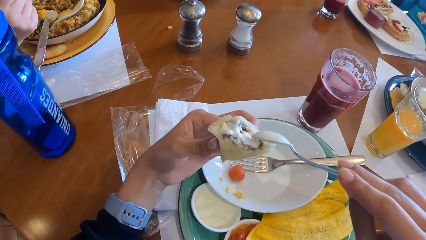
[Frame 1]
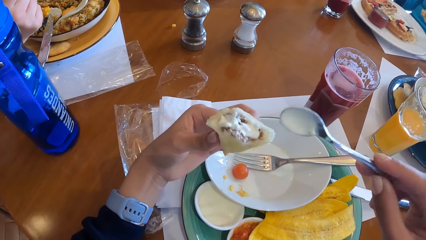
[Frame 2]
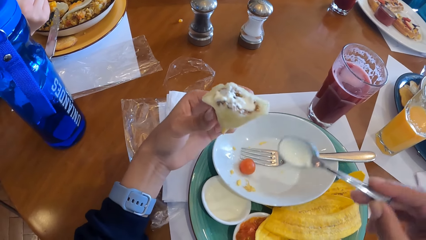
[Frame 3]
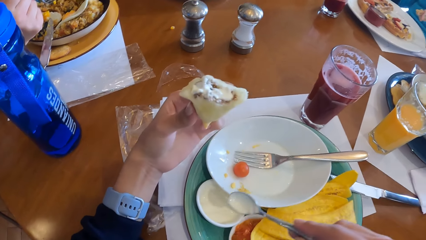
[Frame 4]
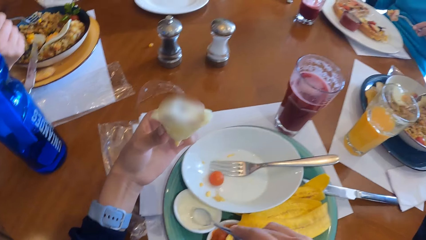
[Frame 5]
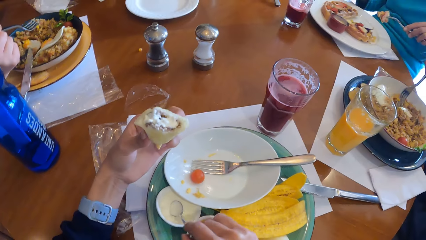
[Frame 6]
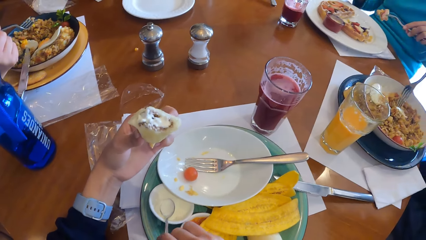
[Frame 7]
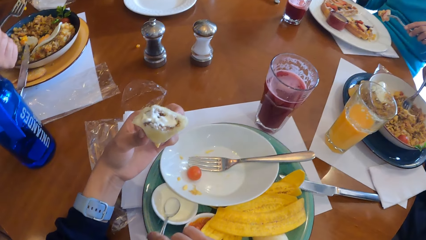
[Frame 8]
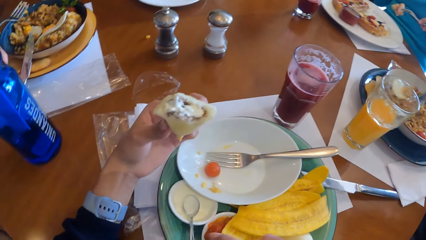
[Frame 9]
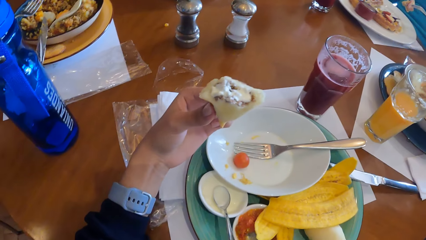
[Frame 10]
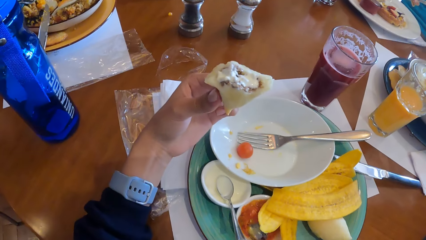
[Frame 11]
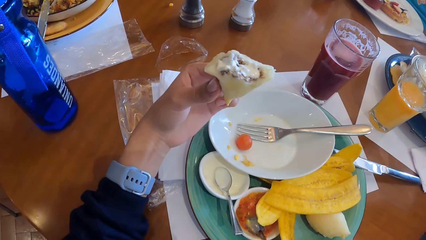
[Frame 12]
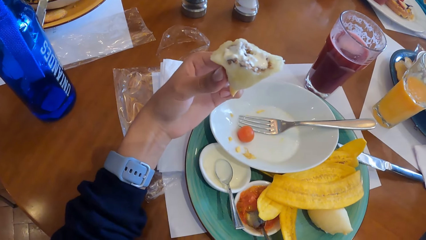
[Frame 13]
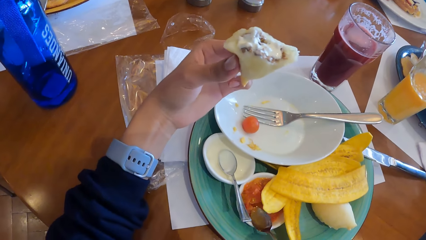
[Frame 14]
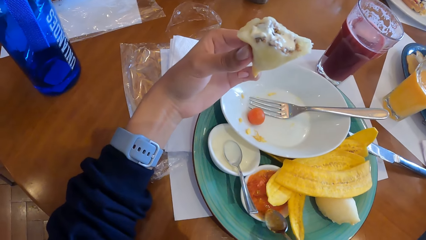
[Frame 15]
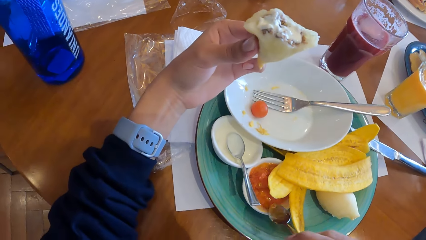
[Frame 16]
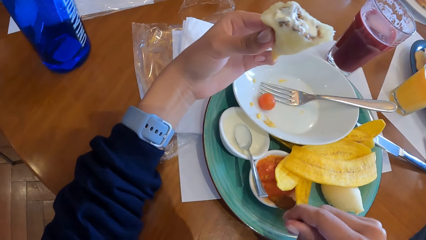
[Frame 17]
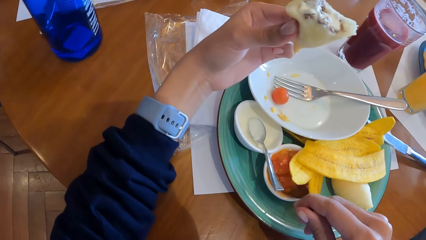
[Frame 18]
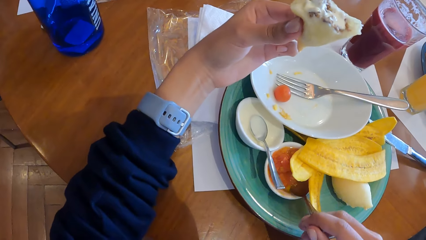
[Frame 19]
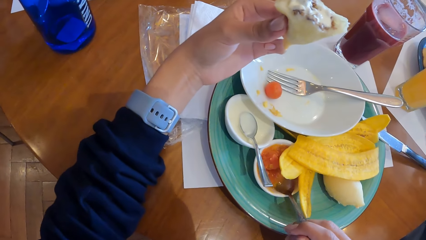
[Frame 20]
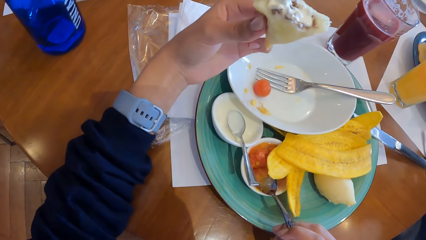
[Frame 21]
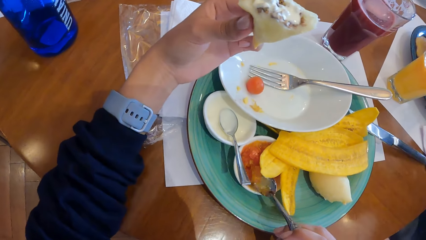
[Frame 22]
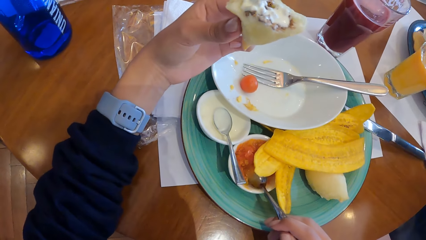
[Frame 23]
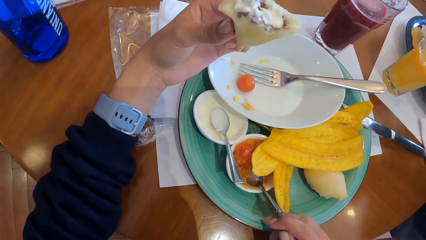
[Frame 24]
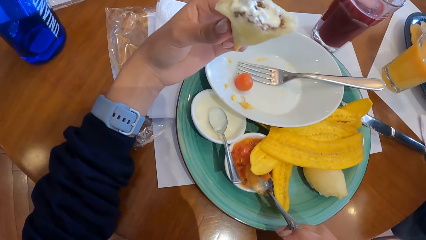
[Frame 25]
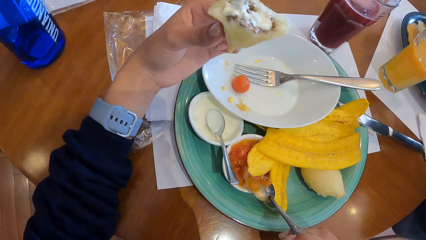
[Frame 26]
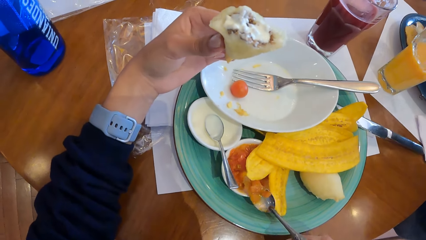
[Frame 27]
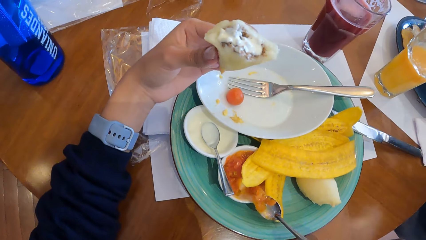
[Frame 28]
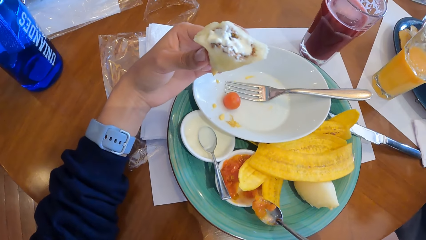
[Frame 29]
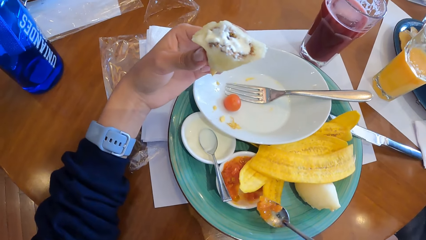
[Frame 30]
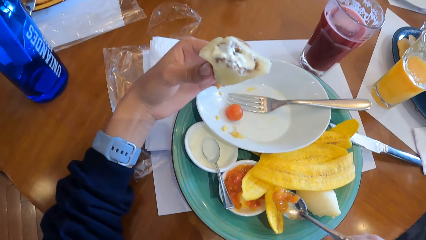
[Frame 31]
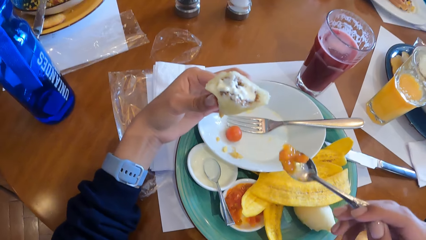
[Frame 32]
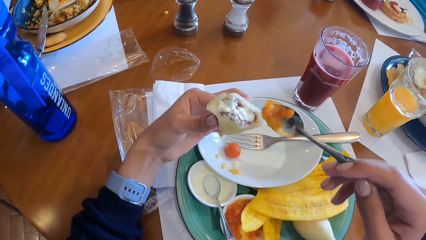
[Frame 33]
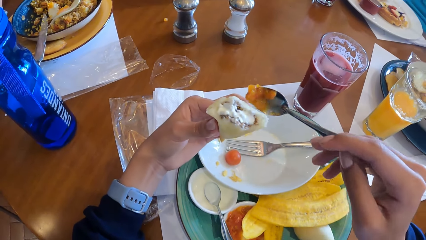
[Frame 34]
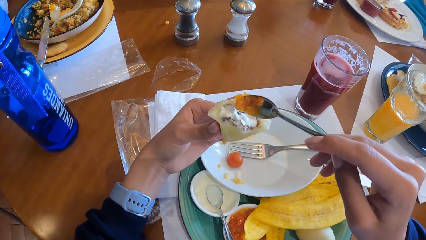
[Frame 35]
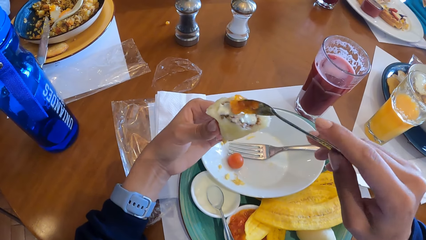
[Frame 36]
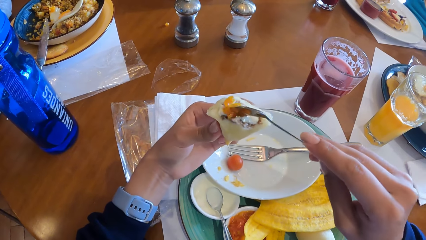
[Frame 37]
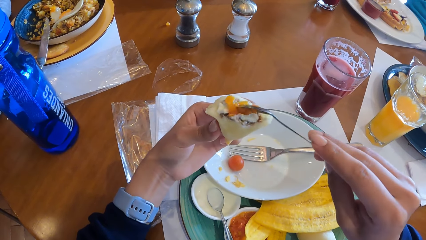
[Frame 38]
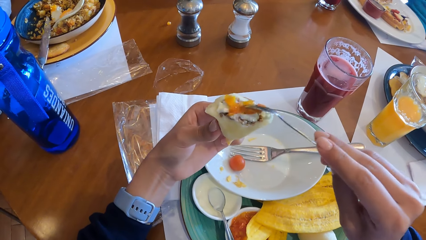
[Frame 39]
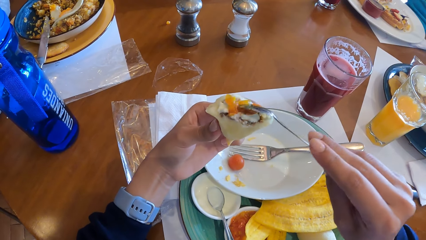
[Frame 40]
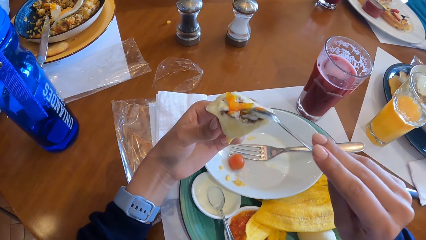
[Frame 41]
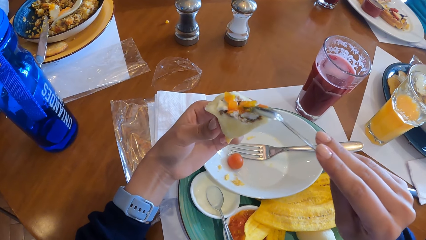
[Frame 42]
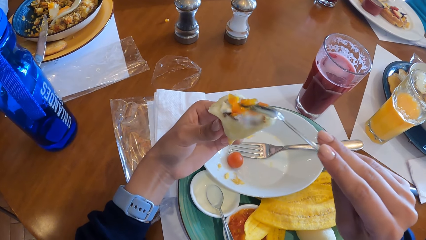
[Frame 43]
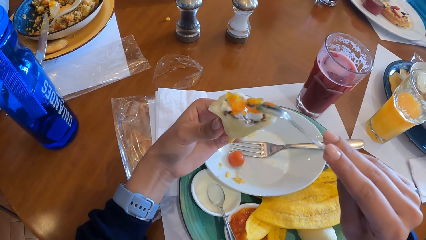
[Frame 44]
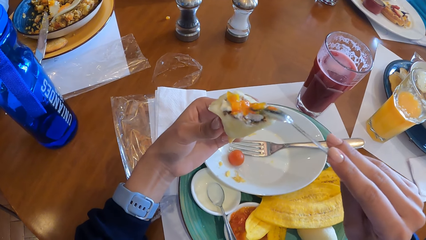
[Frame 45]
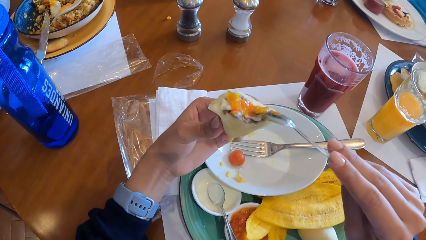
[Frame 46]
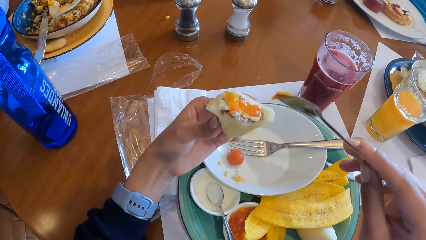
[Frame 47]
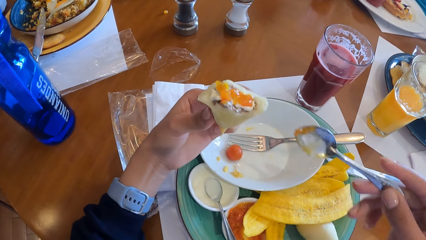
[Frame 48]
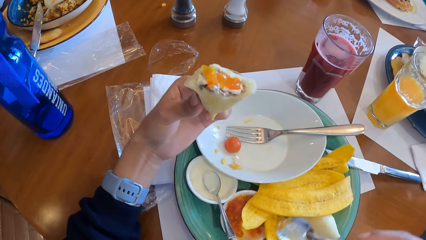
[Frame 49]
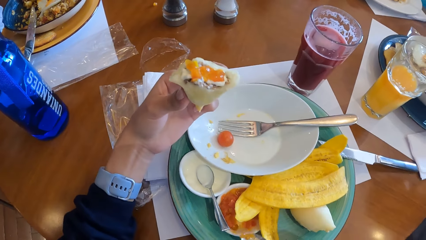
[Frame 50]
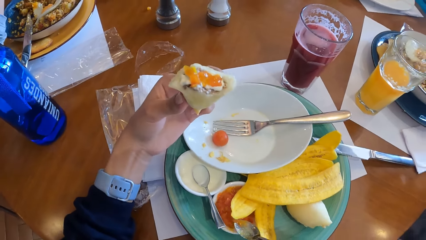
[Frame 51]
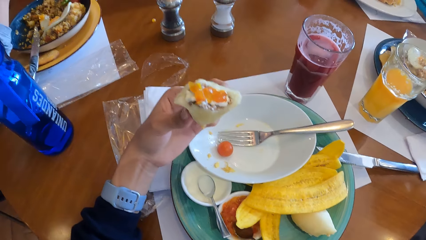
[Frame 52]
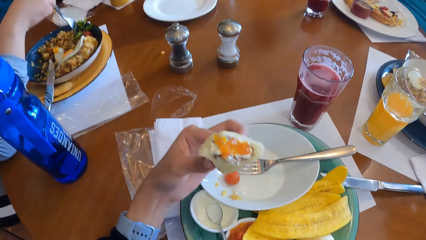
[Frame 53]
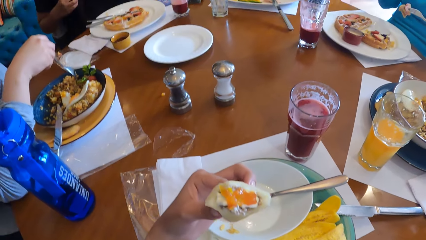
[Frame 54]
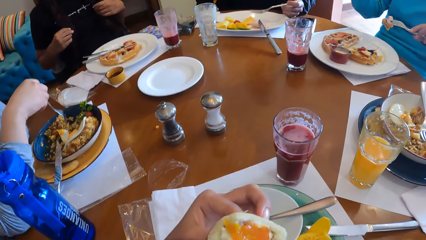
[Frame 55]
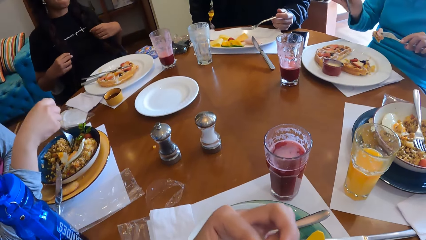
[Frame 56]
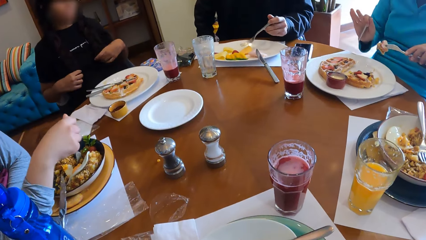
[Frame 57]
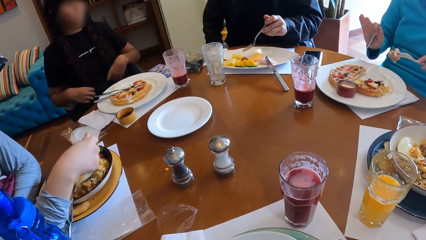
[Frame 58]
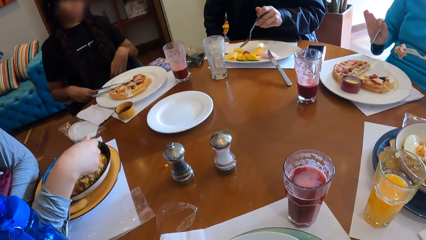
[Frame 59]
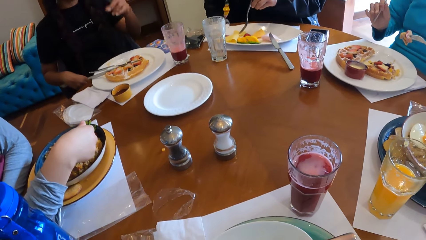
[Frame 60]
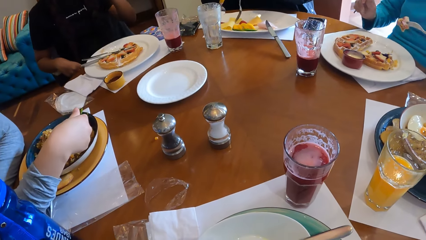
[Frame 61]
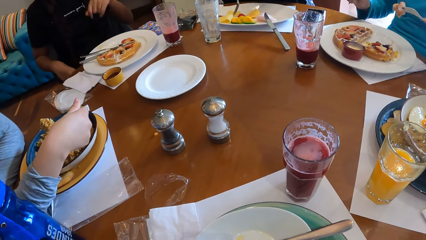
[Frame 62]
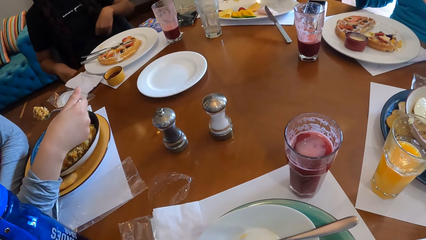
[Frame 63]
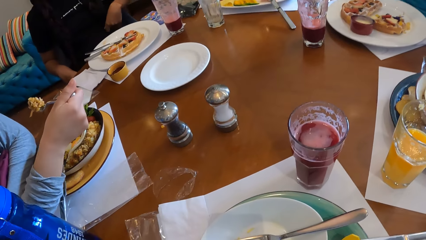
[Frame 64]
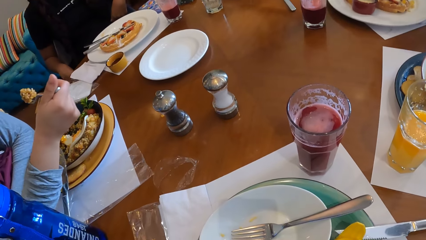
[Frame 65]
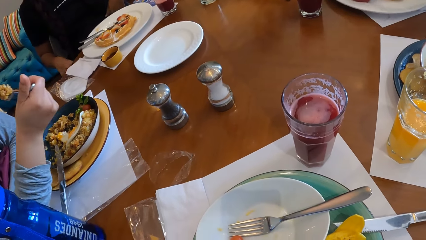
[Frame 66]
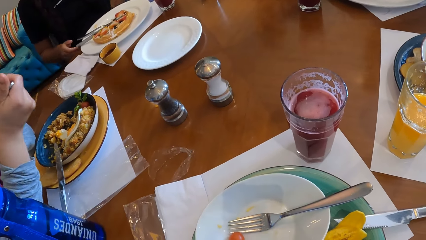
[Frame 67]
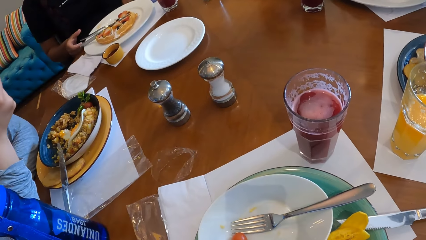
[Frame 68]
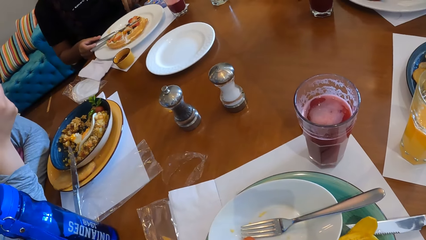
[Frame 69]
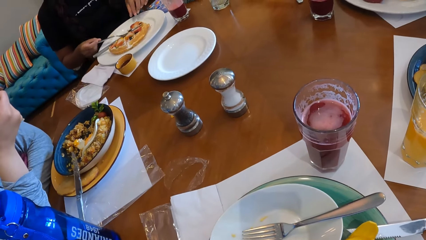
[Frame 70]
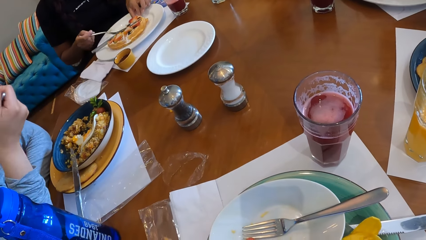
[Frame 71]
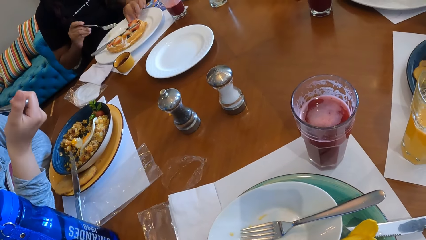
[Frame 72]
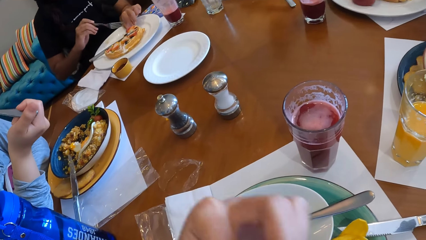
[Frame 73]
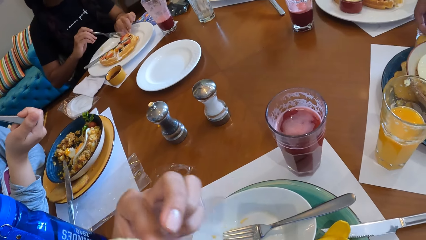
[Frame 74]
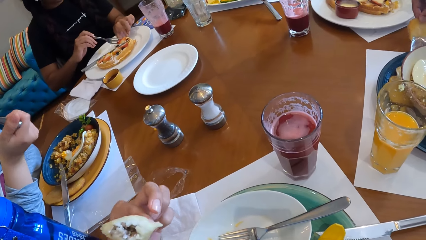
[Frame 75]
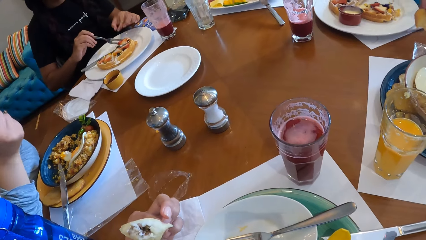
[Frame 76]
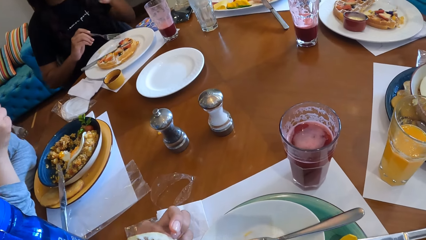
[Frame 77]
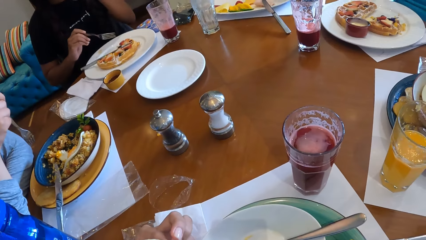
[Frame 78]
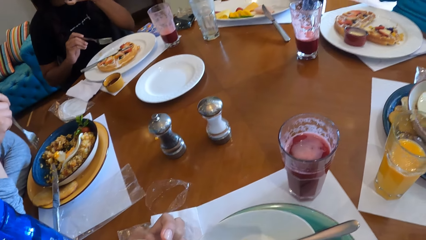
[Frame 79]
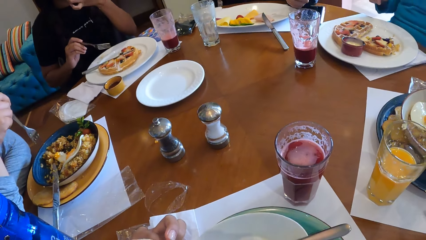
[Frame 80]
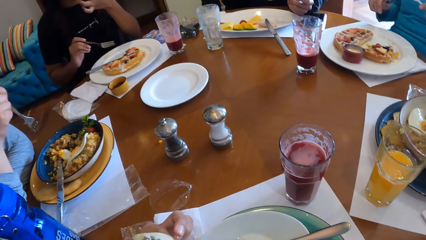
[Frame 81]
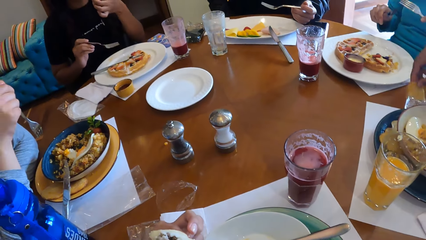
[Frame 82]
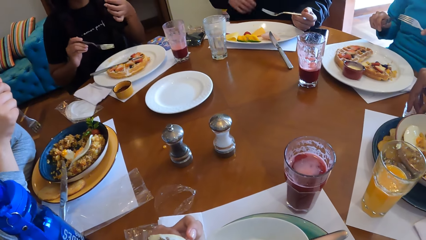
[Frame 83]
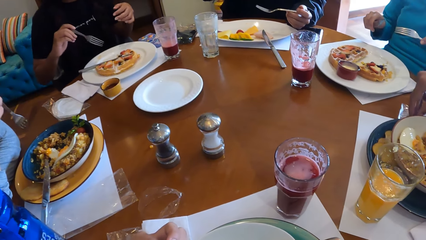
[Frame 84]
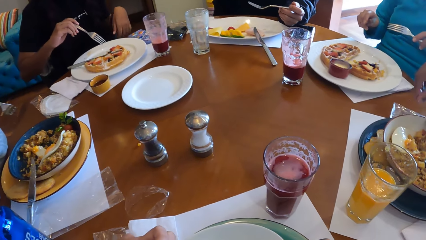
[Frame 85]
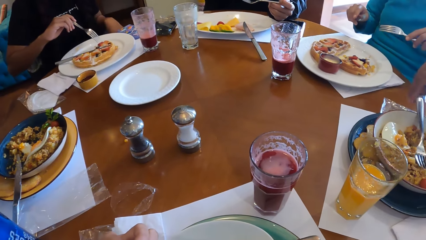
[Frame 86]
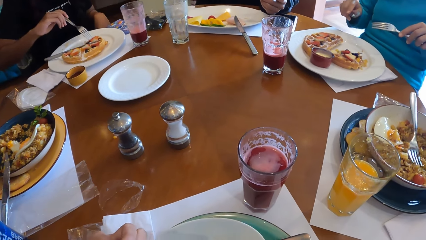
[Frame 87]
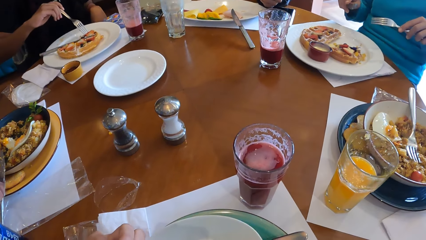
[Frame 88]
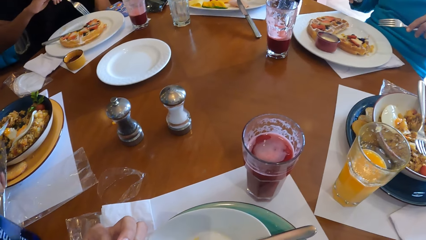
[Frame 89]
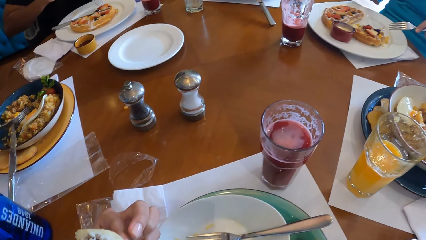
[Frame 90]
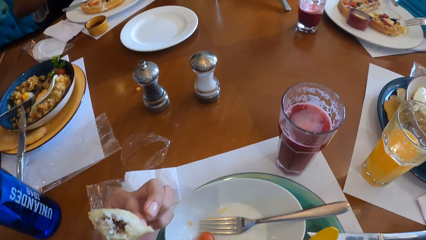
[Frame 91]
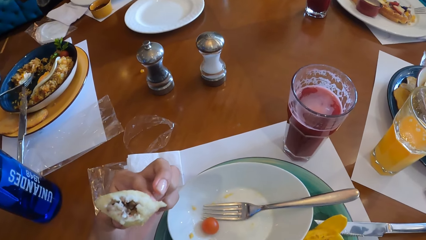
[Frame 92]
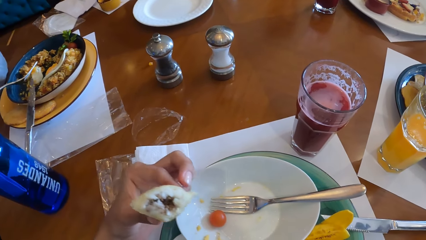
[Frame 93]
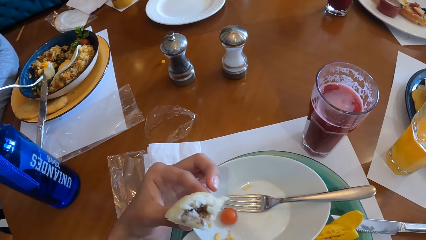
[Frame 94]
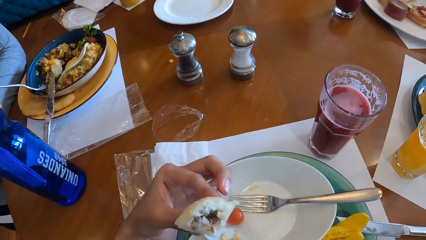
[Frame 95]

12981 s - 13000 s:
The camera wearer places the spoon in the sauce plate with her right hand. A man holds a pizza piece in a fork spoon. Another man scoops food in his plate with a spoon. The camera wearer holds a pastry or pie in his hand. They pick the spoon from the sauce plate with her right hand. They scoop sauce from the sauce plate with the spoon in her right hand. They add sauce to the pie in her left hand with her right hand. They place the spoon in the sauce plate with her right hand. They eat the pie in her left hand. A woman interacts with the group of people at the table. A lady scoops food from the plate. A third man scoops food from the plate. The first man eats the pizza piece in his spoon. The woman picks up her fork with her right hand. The lady eats food in her spoon. The woman holds her pie in her plate with her left hand. The camera wearer drops the pastry from the mouth. The woman eats her food with the fork in her right hand and her left hand, and licks her hands. The camera wearer holds a pastry piece in hand. The woman scoops food in the plate with the fork.
